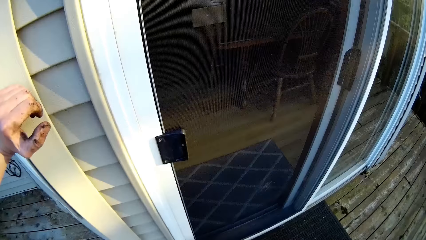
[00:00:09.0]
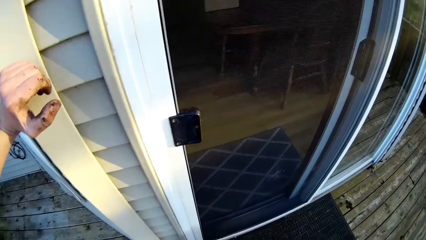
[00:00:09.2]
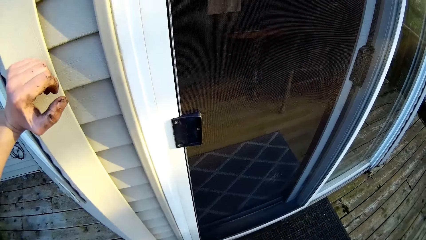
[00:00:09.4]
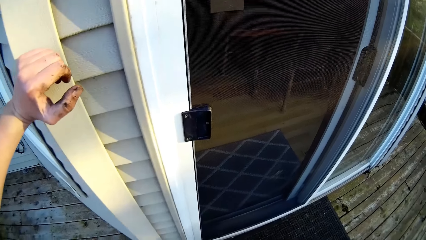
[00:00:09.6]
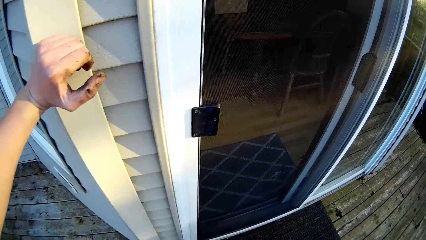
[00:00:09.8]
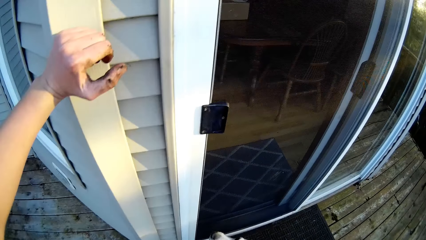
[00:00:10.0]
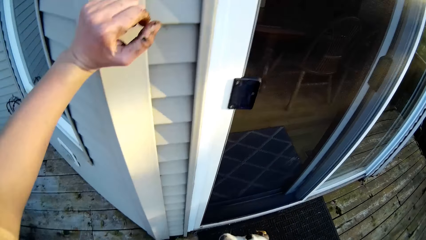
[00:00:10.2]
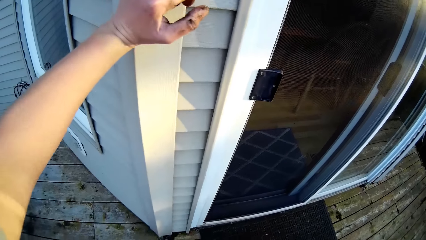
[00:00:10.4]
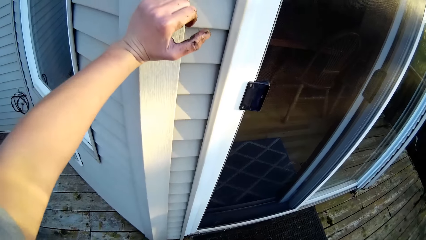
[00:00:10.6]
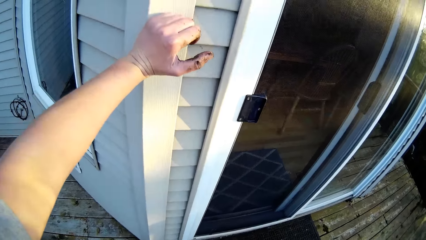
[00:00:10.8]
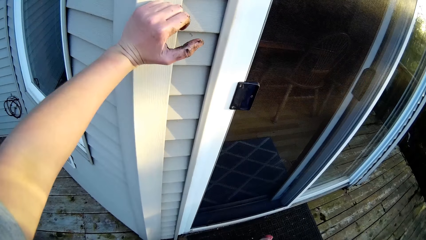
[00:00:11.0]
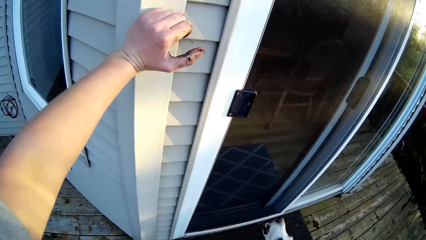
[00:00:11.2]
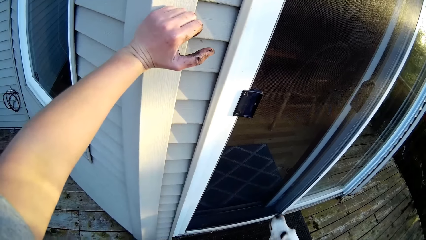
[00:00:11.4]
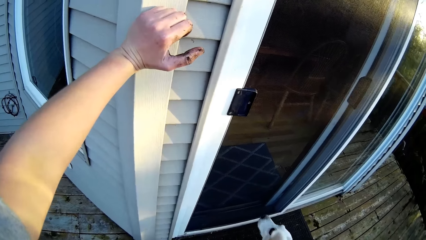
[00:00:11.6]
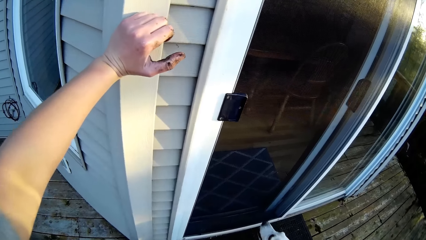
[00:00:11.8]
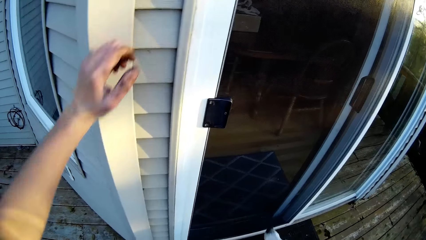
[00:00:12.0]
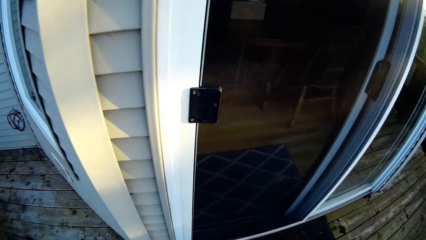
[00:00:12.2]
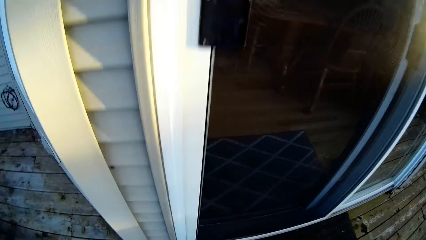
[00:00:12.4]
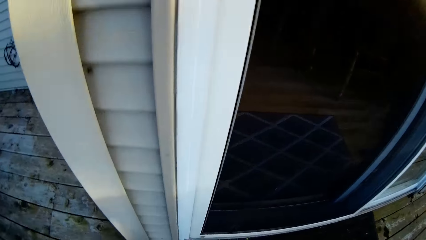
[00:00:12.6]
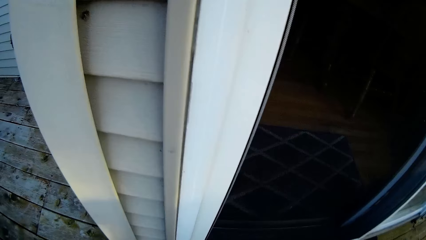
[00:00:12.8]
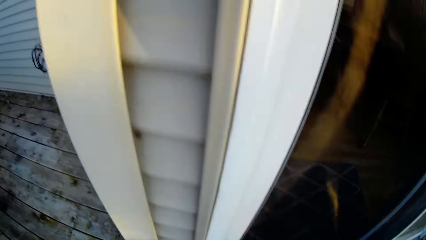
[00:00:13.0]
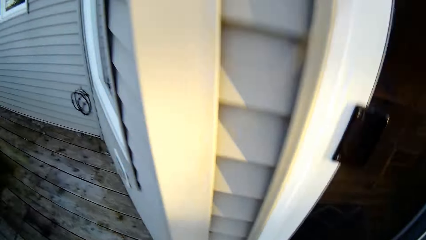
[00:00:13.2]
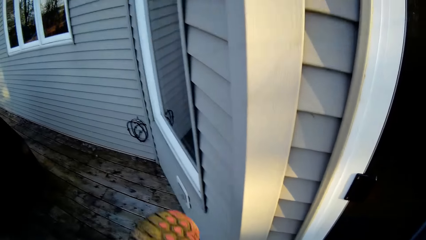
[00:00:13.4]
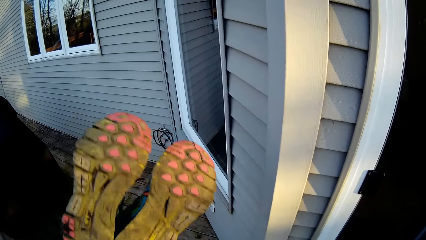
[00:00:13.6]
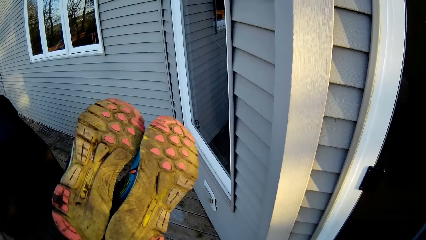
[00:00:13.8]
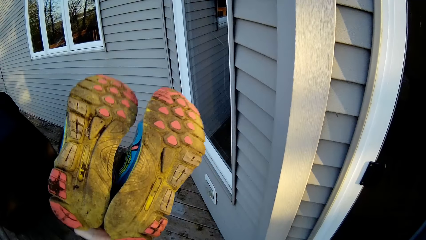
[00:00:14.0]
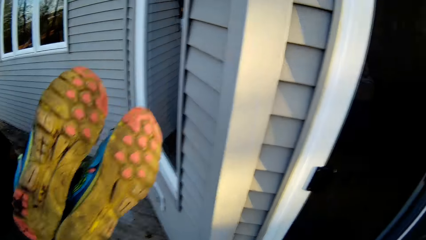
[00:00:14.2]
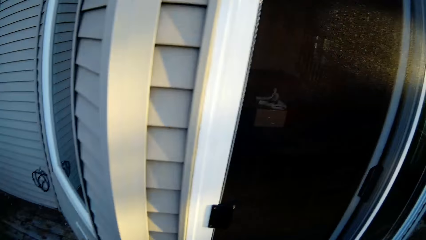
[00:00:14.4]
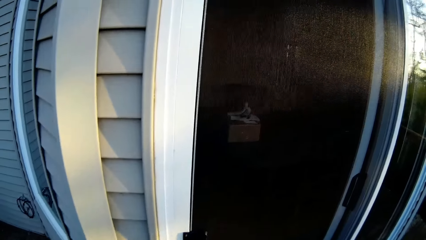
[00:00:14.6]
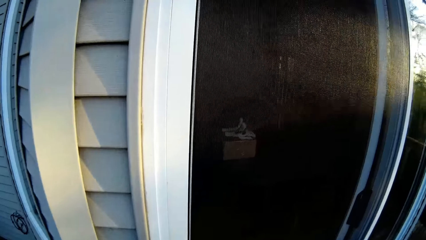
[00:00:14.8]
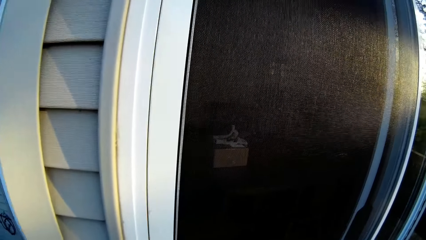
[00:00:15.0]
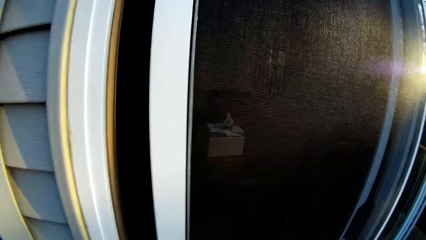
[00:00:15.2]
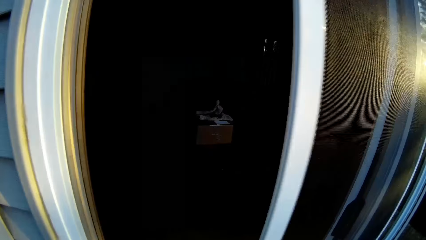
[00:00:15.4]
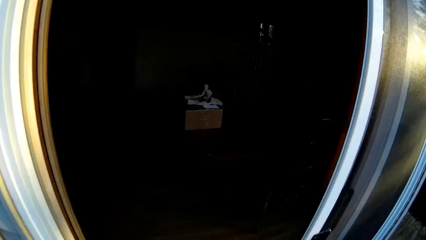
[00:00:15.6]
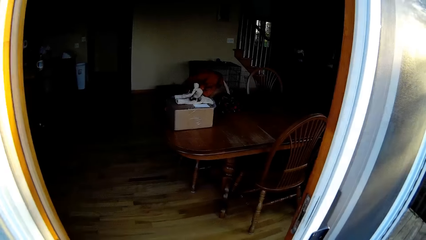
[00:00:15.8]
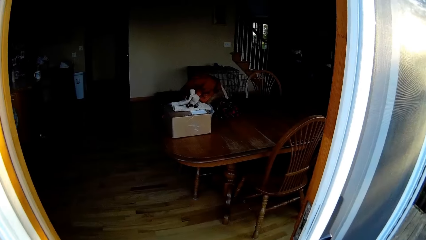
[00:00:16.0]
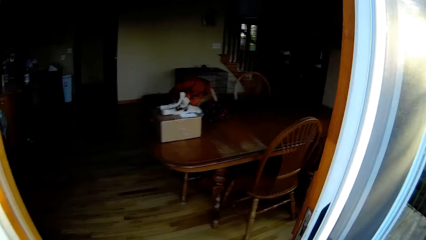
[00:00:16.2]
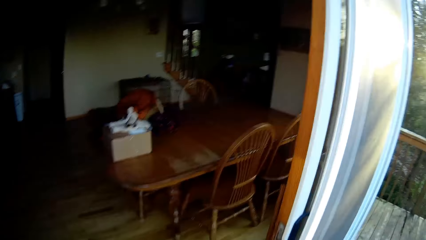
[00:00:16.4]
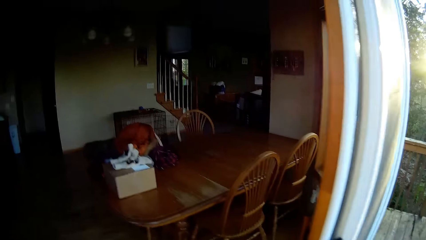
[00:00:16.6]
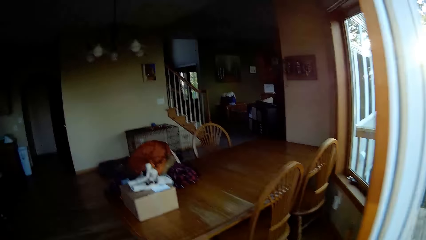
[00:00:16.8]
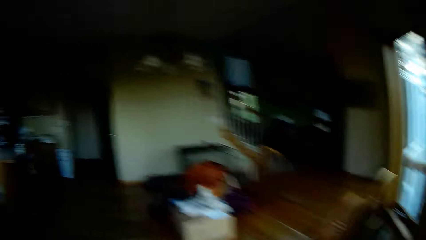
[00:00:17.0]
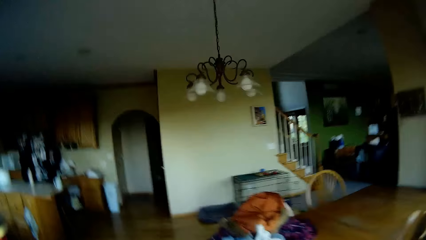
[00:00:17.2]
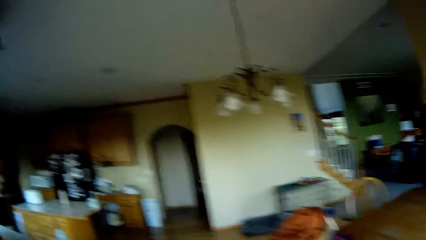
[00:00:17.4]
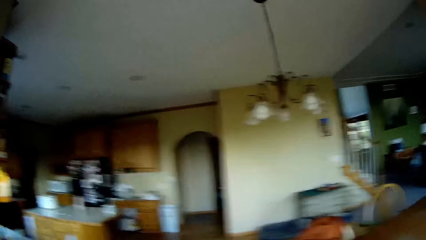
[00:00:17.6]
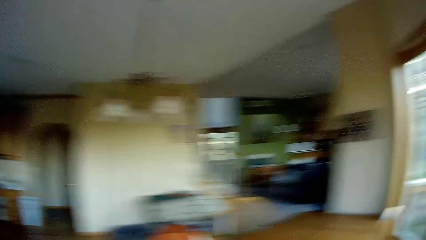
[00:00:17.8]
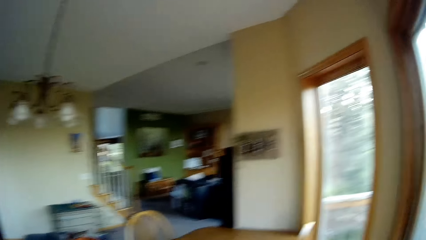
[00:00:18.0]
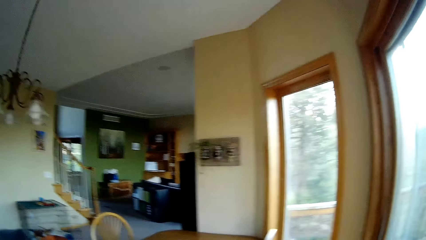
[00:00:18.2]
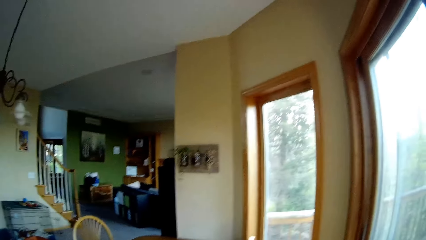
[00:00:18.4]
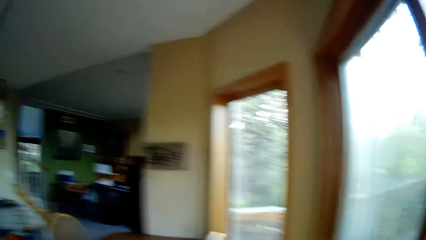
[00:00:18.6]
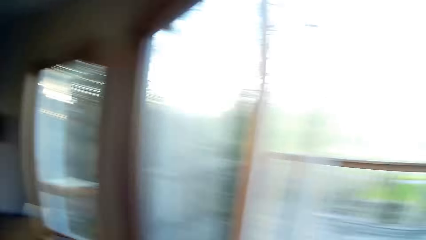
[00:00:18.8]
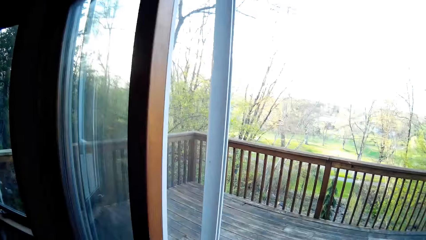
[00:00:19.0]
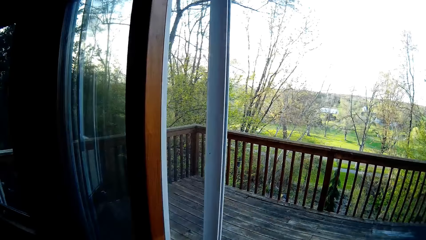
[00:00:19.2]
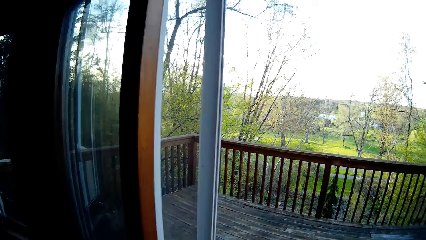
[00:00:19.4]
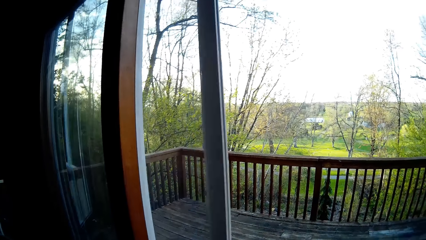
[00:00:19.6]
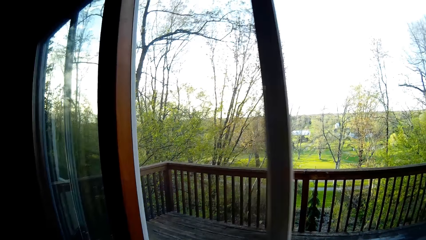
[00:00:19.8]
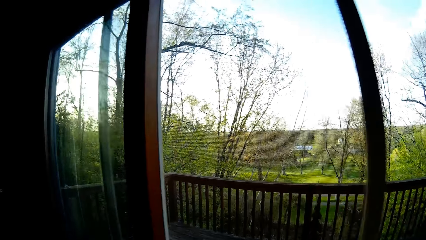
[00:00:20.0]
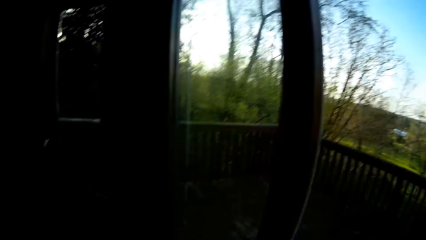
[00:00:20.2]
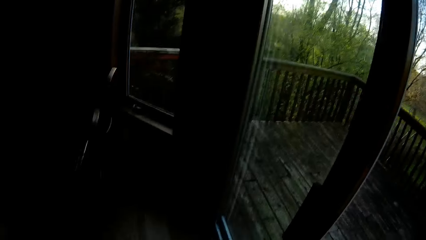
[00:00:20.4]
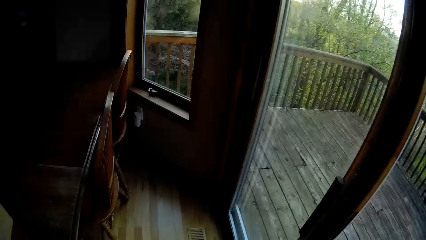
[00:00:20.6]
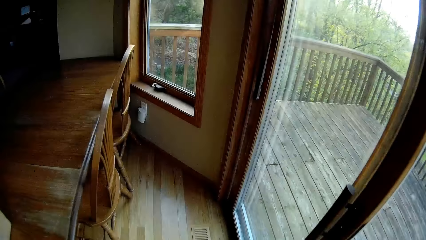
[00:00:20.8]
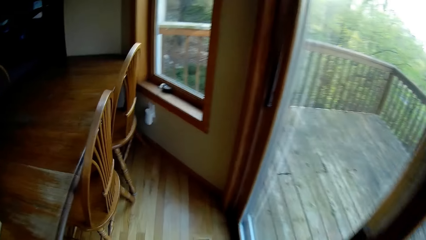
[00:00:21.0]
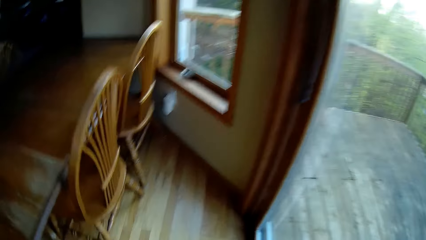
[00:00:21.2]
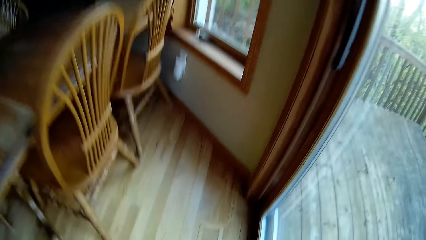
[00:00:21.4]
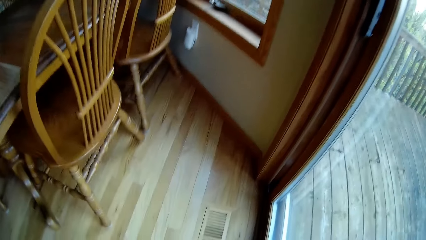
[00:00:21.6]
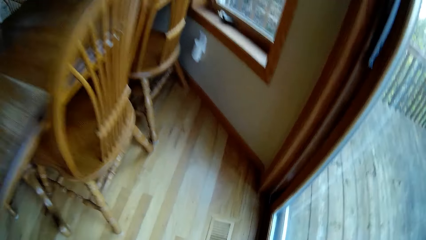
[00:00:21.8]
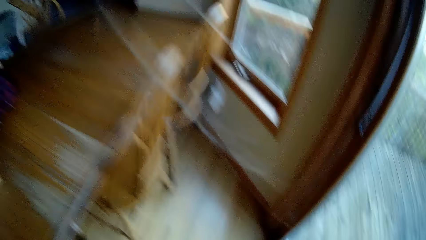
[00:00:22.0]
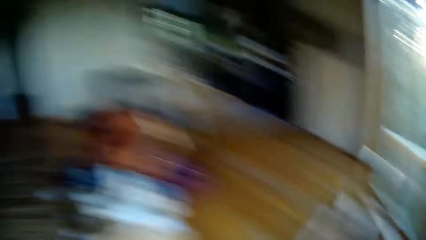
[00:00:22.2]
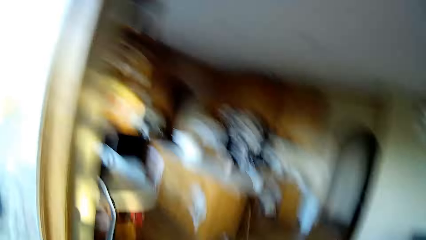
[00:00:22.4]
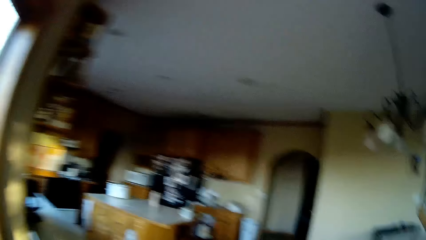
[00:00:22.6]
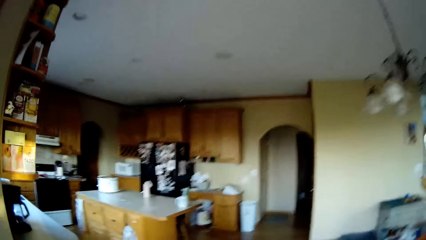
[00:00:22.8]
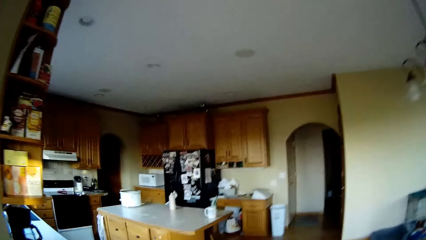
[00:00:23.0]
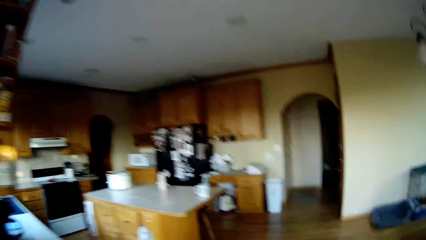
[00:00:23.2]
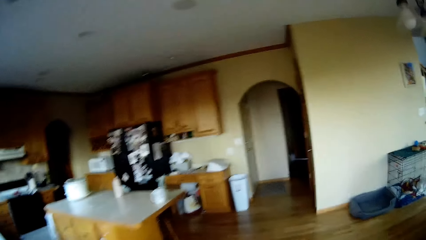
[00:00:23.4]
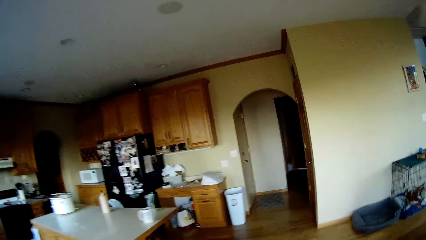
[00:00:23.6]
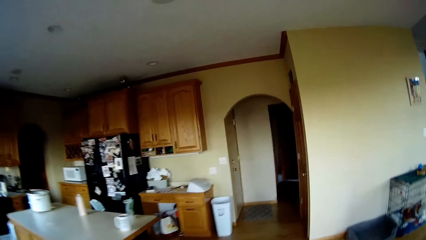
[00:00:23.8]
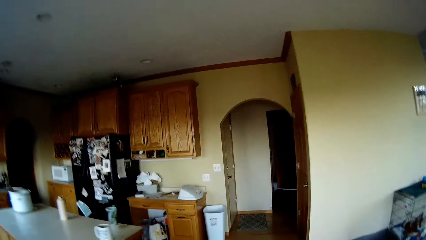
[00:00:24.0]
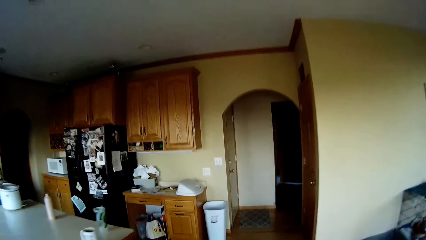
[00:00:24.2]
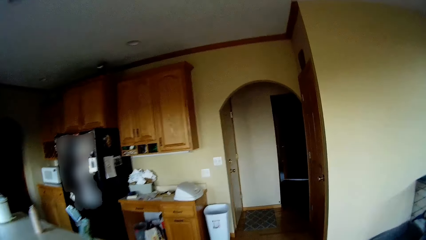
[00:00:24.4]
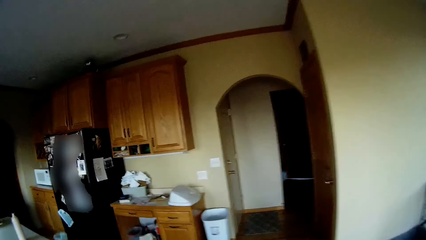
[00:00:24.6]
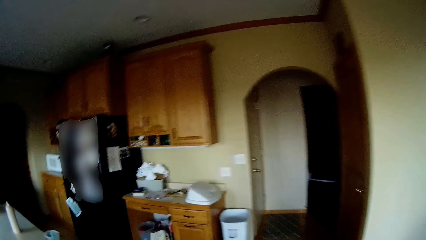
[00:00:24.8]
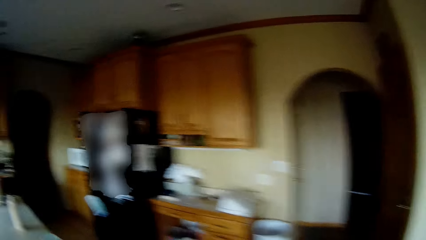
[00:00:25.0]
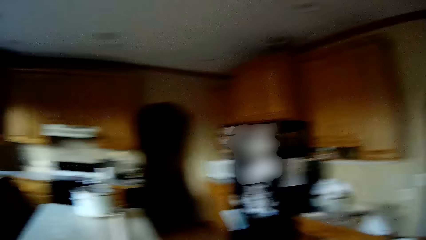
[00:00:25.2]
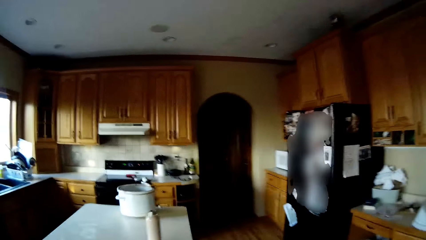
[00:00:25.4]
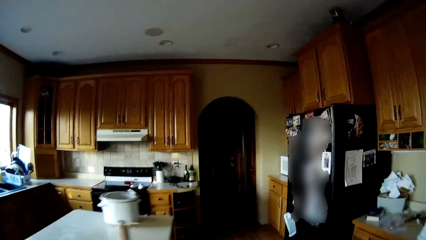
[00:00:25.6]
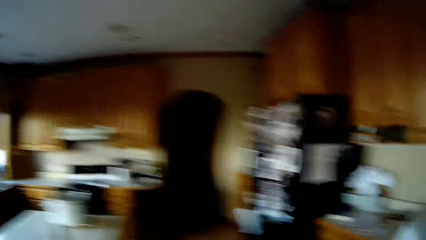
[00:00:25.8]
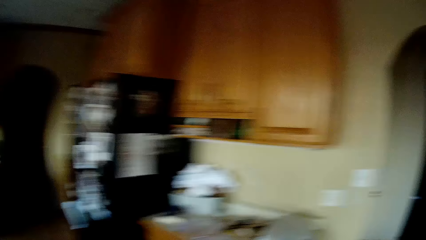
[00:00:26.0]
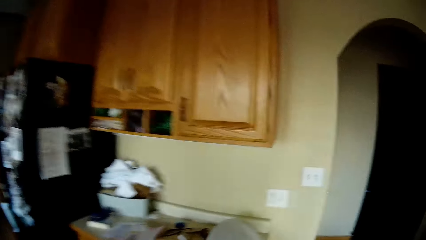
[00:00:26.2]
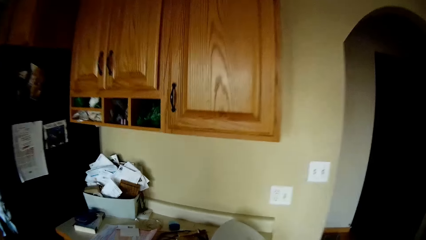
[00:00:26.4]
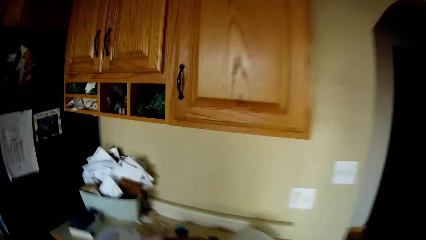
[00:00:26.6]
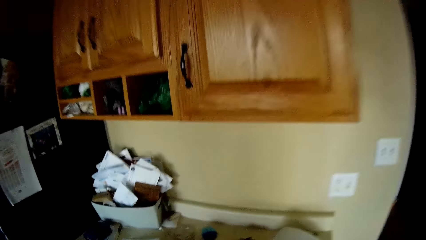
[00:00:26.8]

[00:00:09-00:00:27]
The camera wearer holds the shoes. She lifts a pair of shoes with her left hand, and shakes the shoes. She opens the door with her left hand. She walks around the room. She walks into the apartment. She closes the door with her left hand. She walks to a kitchen.
